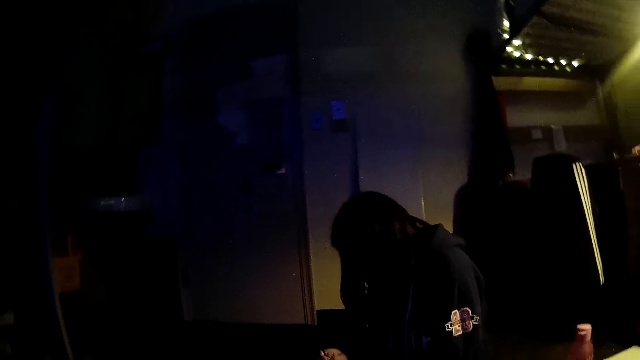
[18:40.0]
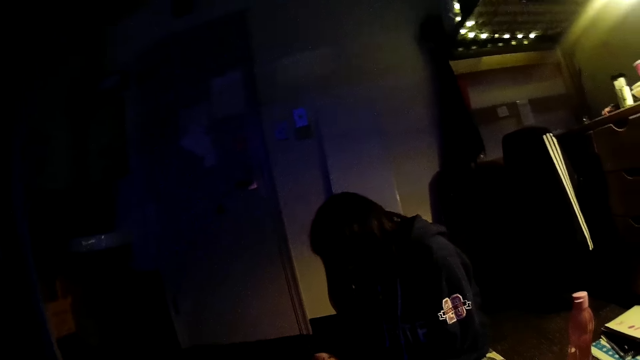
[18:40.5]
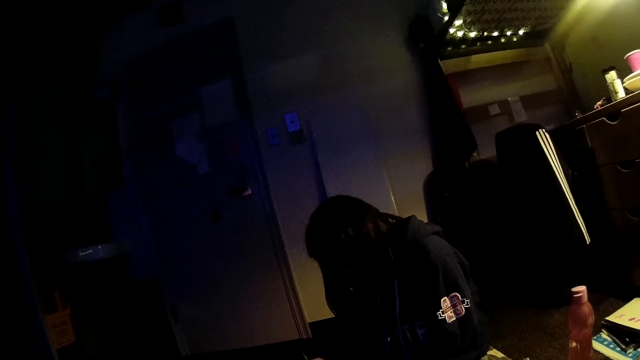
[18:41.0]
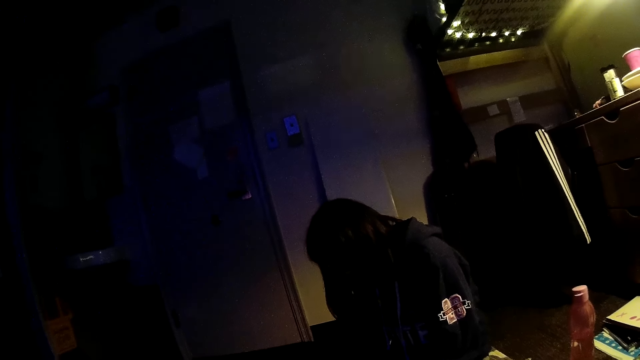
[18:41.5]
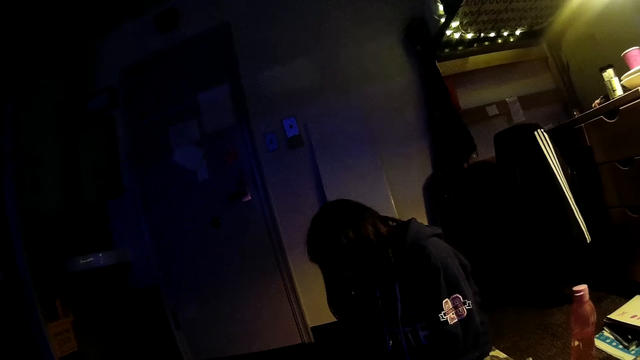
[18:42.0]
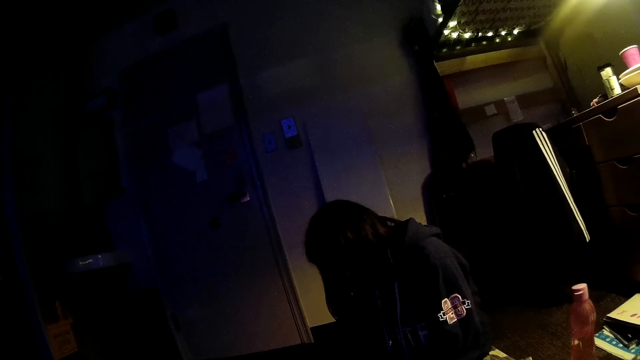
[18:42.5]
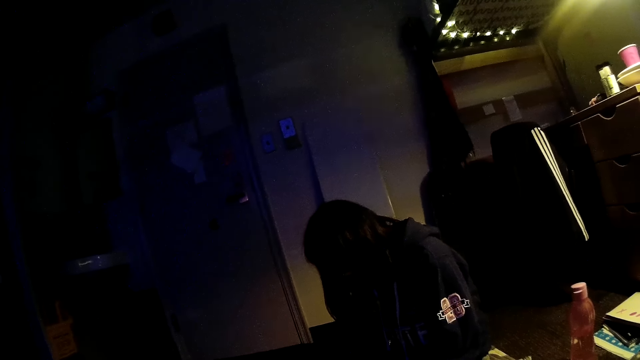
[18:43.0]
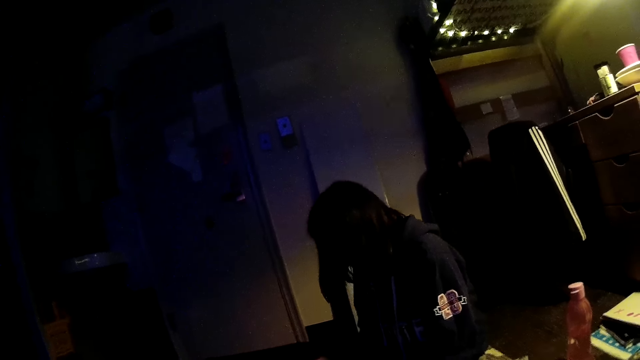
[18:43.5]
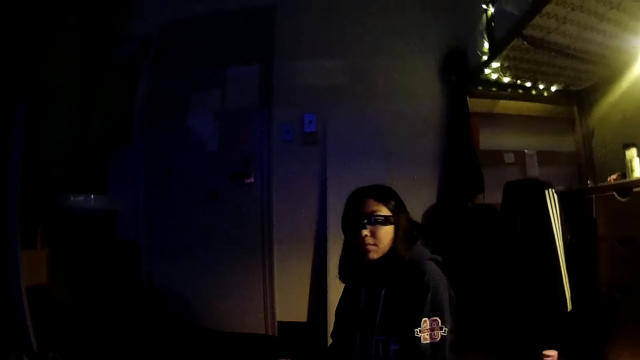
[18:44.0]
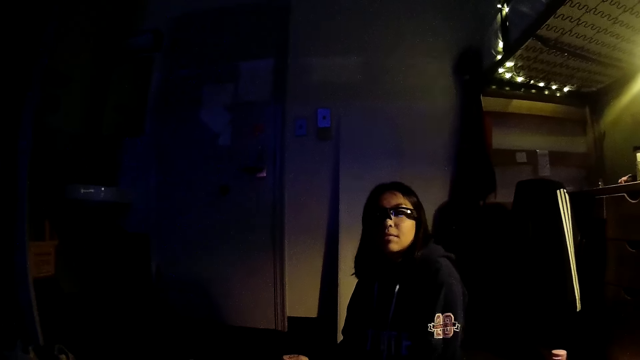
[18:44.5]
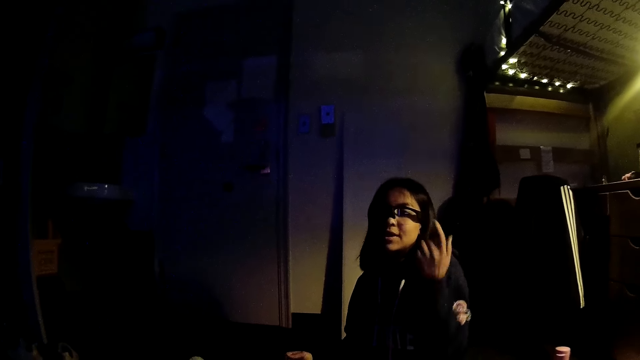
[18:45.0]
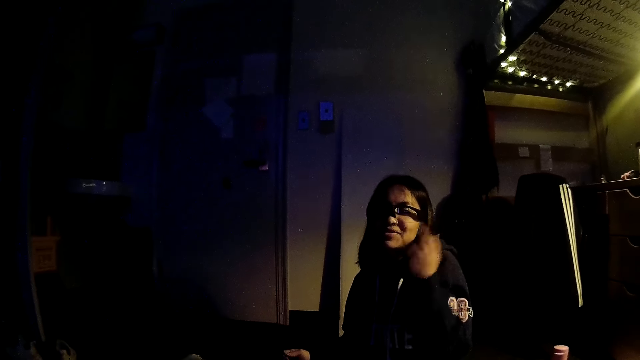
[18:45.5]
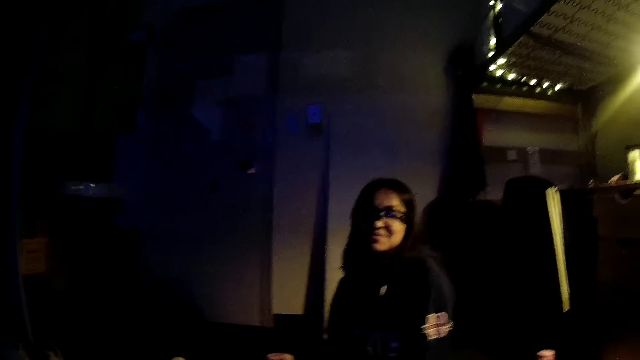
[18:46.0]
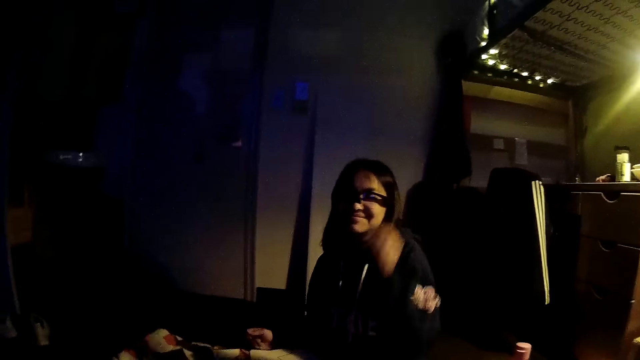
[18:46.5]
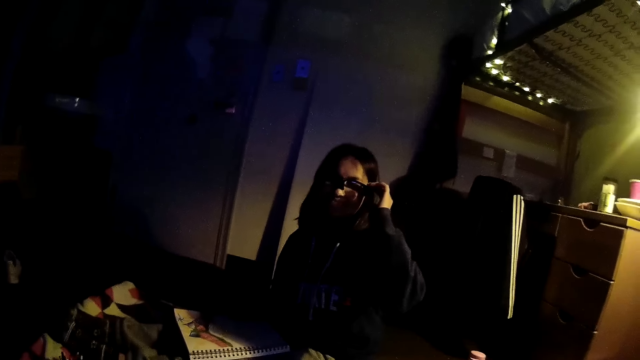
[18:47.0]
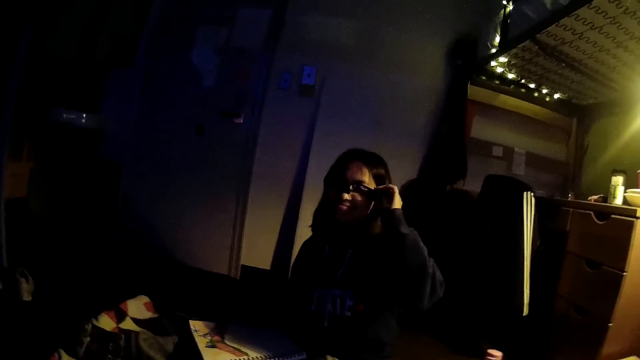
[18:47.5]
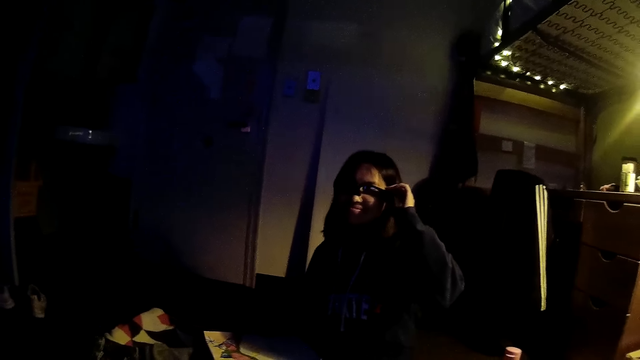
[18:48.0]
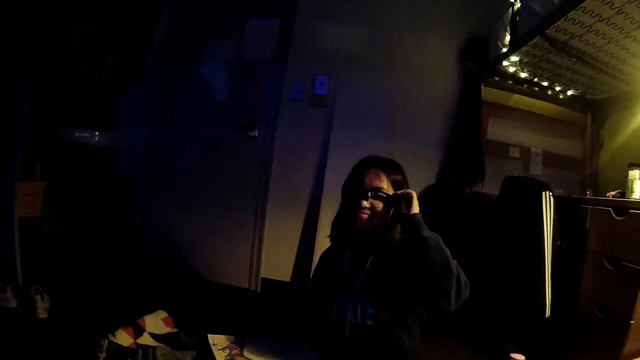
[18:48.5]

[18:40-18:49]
The camera wearer looks around. A lady stares at the camera wearer. The camera wearer interacts with the lady. The lady points at something and adjusts goggles. The lady touches a pair of glasses on her face with her left hand.
